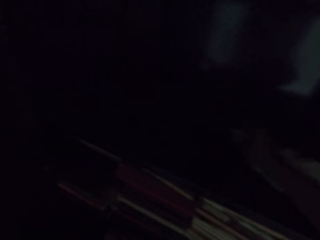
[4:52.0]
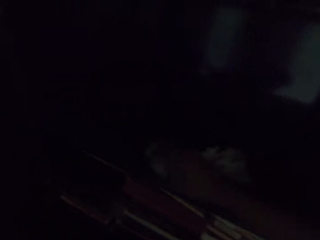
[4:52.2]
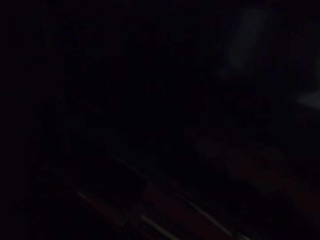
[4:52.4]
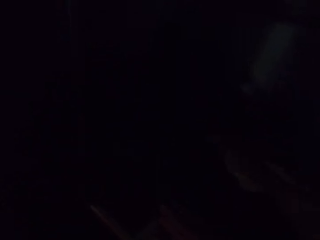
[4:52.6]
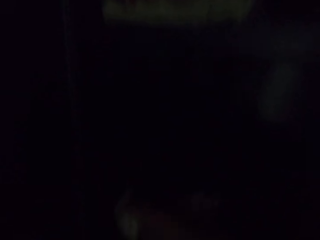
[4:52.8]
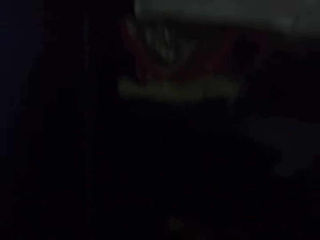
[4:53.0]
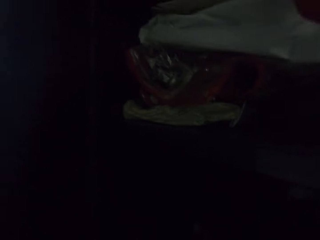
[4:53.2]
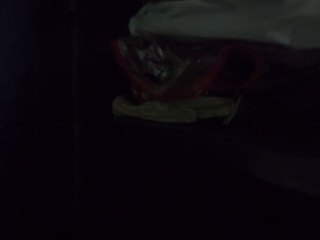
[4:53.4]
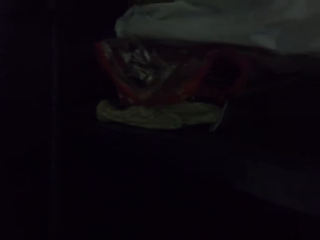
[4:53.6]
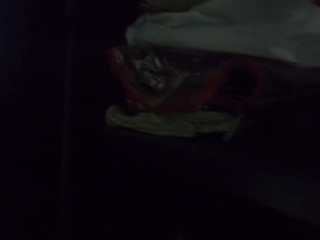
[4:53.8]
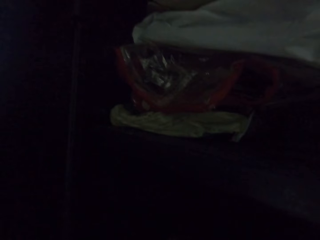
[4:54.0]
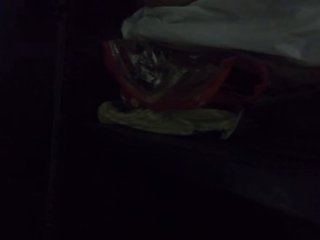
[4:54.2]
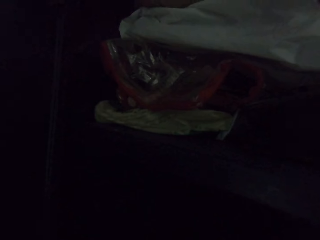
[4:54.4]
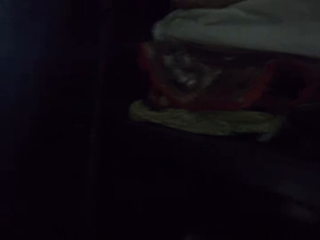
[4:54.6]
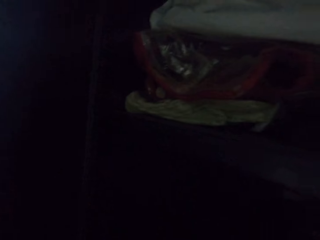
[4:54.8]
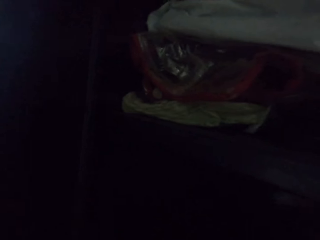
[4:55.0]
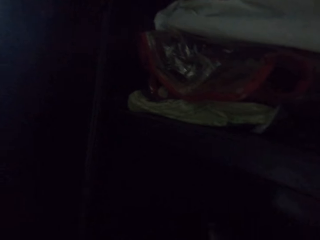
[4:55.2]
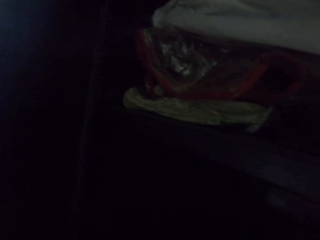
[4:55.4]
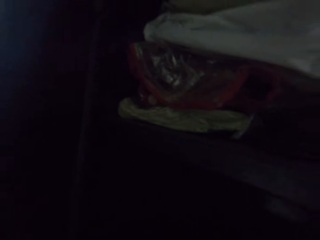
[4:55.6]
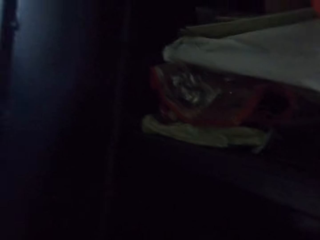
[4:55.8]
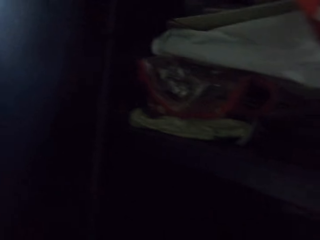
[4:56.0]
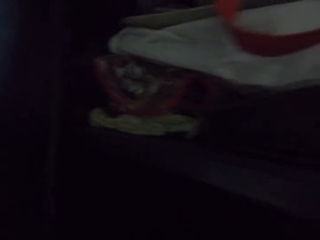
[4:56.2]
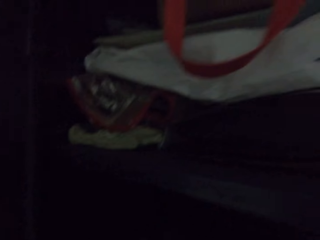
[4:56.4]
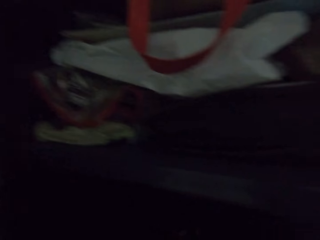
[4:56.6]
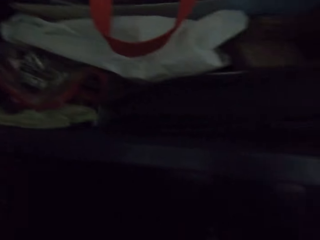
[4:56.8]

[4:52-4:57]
The camera wearer wipes the cupboard using a rag.

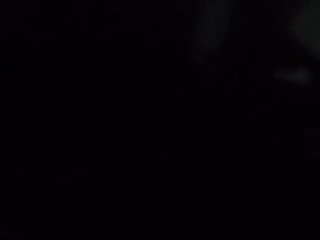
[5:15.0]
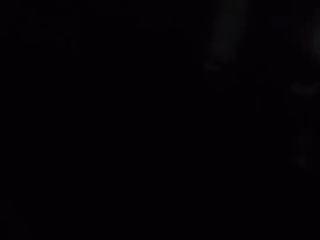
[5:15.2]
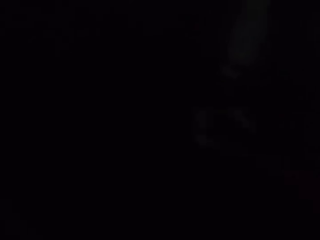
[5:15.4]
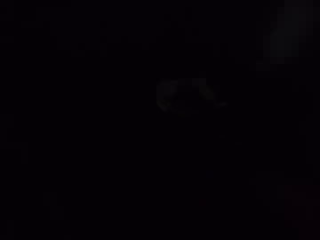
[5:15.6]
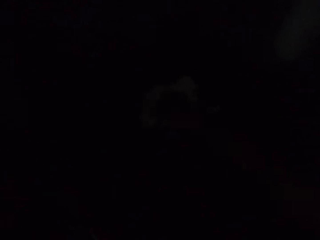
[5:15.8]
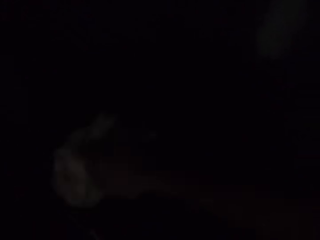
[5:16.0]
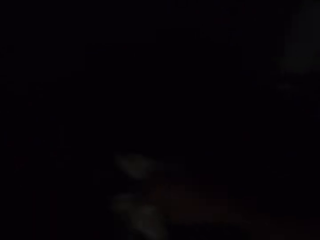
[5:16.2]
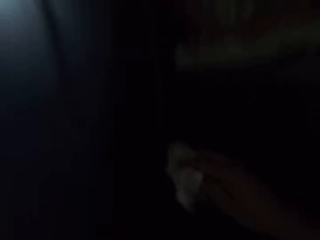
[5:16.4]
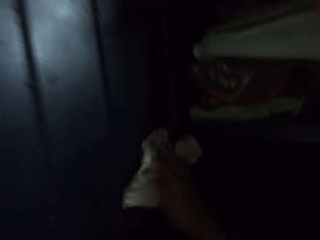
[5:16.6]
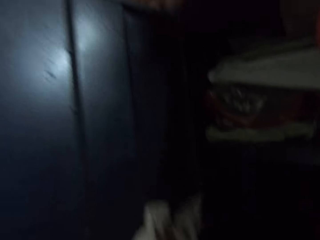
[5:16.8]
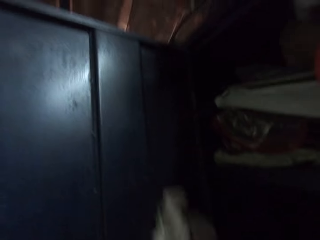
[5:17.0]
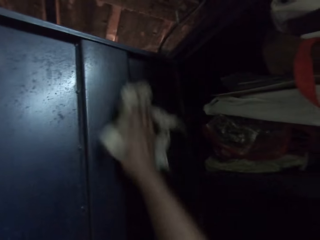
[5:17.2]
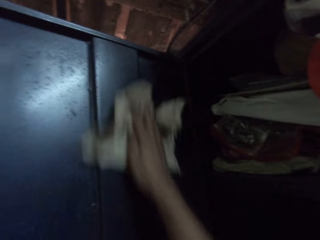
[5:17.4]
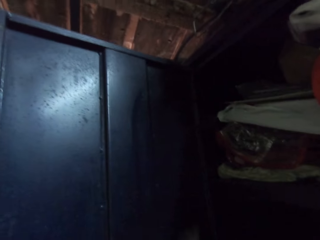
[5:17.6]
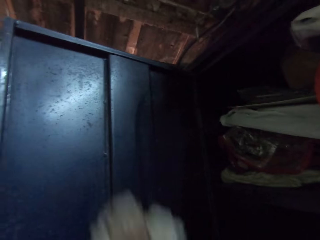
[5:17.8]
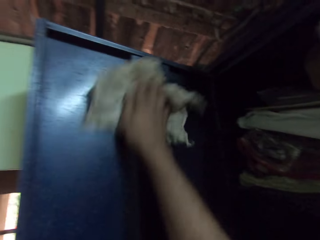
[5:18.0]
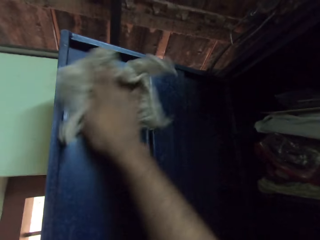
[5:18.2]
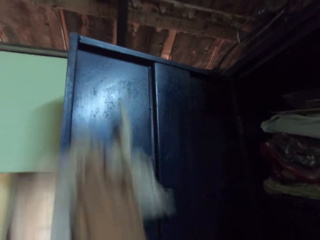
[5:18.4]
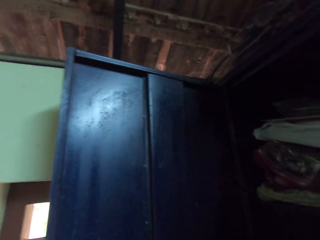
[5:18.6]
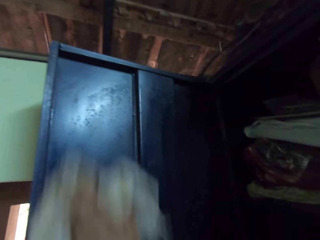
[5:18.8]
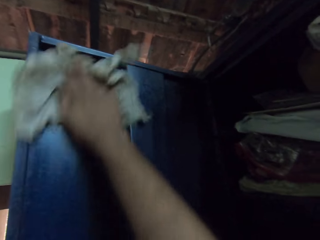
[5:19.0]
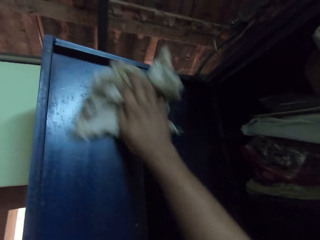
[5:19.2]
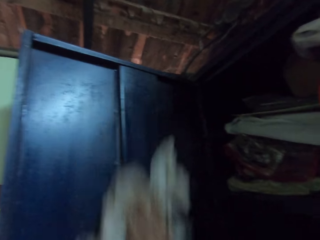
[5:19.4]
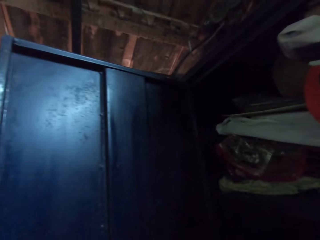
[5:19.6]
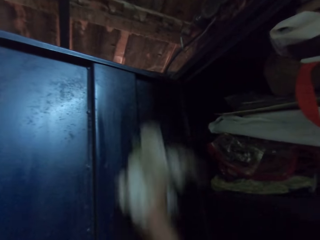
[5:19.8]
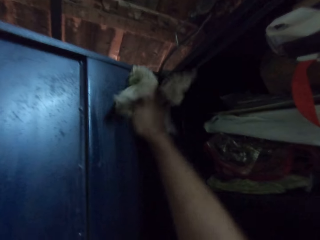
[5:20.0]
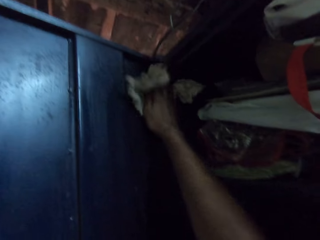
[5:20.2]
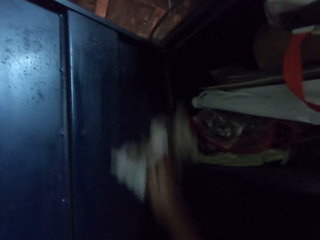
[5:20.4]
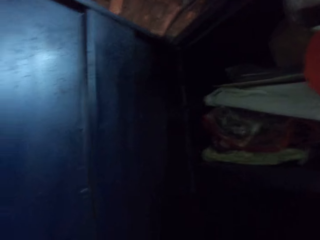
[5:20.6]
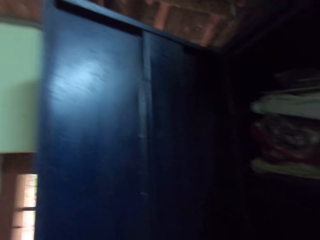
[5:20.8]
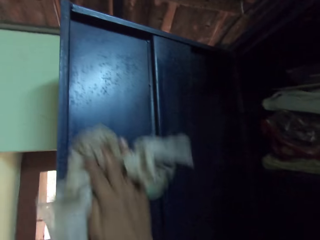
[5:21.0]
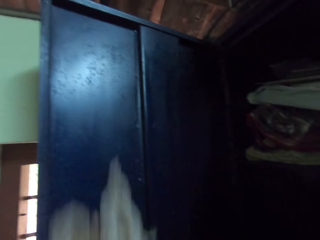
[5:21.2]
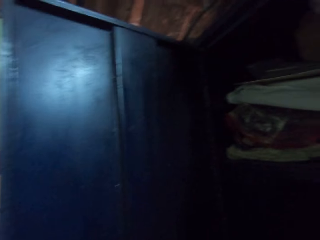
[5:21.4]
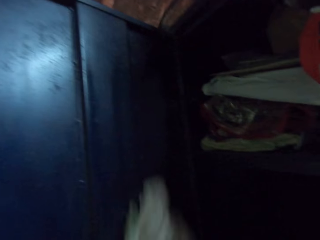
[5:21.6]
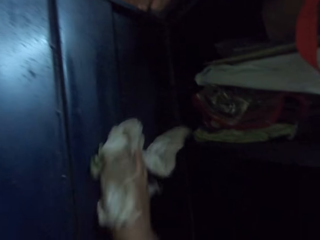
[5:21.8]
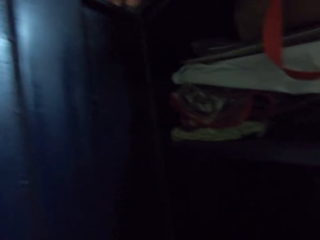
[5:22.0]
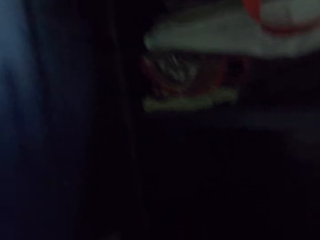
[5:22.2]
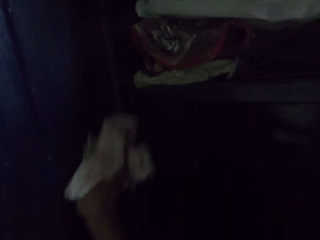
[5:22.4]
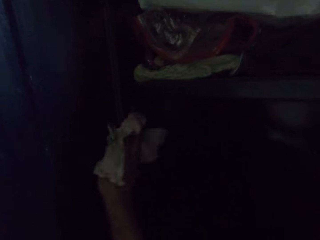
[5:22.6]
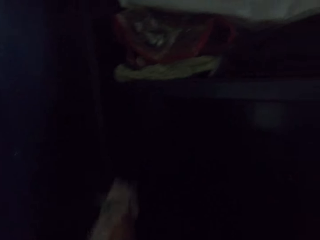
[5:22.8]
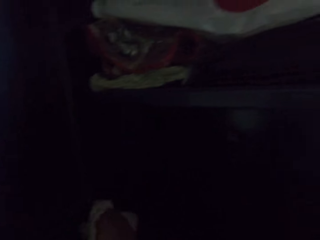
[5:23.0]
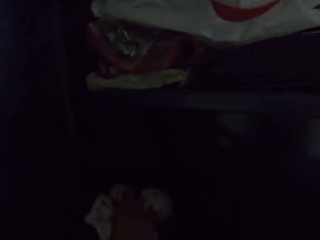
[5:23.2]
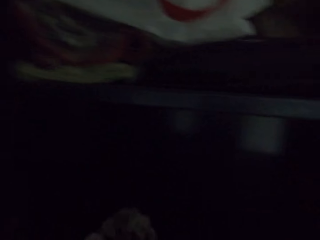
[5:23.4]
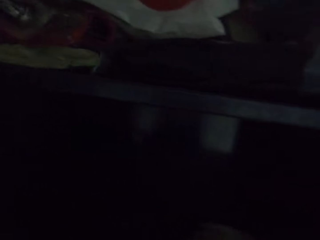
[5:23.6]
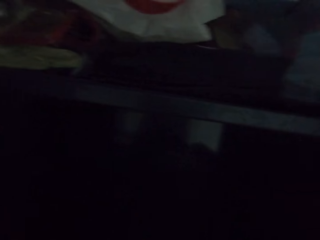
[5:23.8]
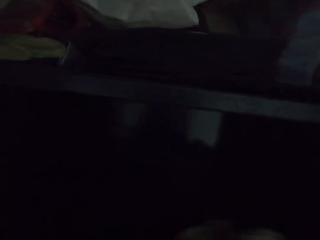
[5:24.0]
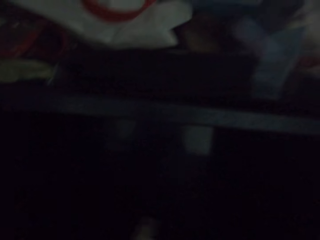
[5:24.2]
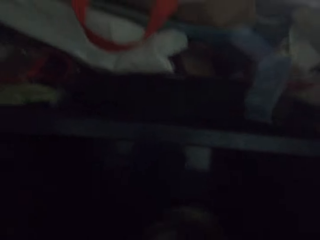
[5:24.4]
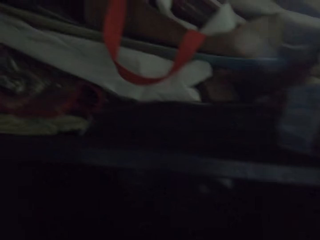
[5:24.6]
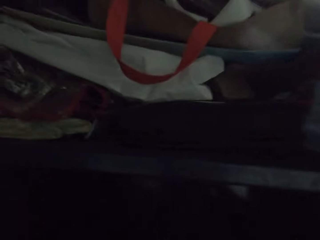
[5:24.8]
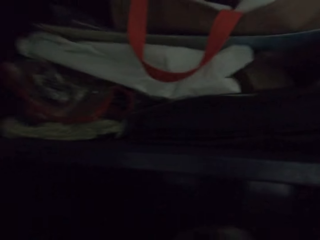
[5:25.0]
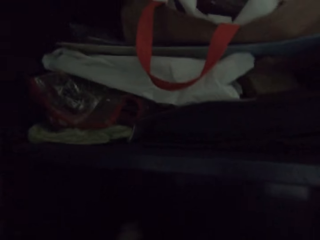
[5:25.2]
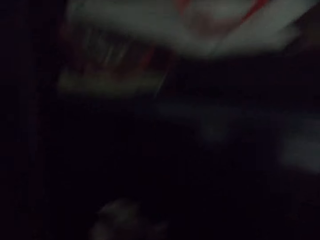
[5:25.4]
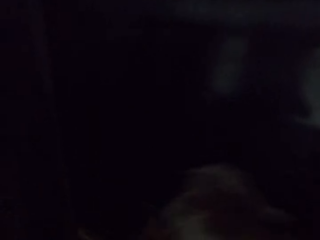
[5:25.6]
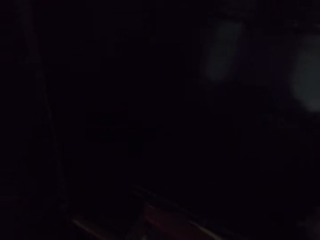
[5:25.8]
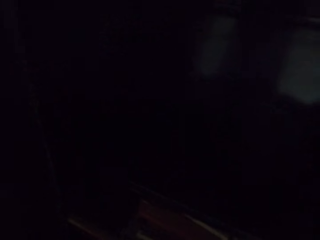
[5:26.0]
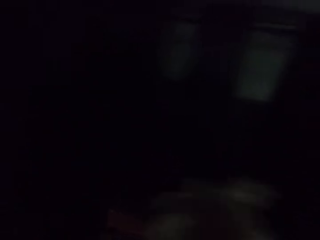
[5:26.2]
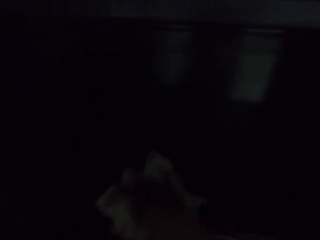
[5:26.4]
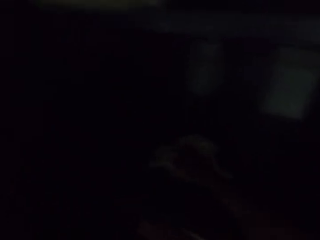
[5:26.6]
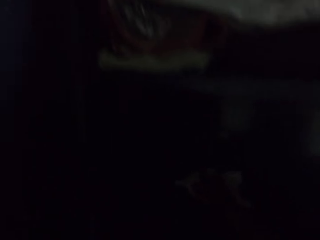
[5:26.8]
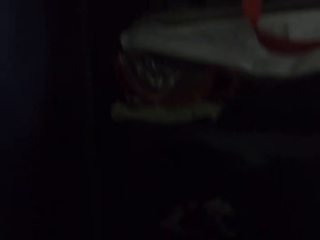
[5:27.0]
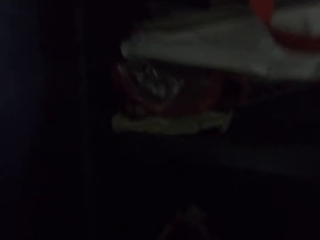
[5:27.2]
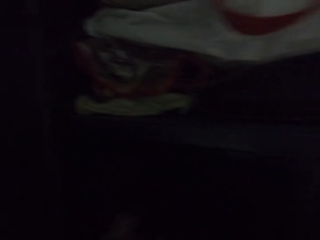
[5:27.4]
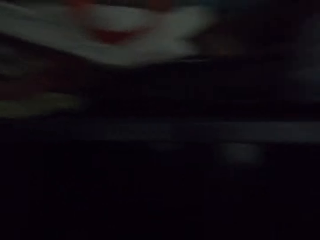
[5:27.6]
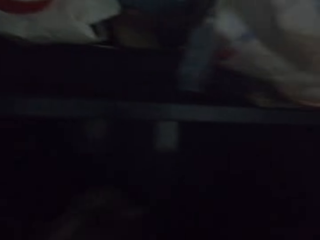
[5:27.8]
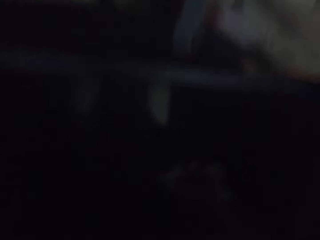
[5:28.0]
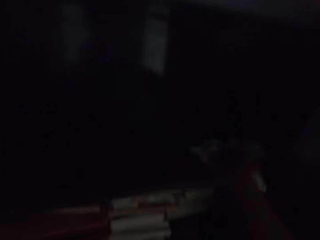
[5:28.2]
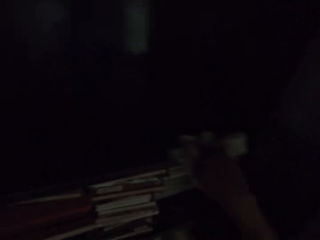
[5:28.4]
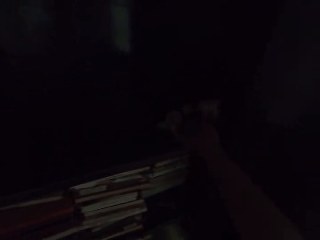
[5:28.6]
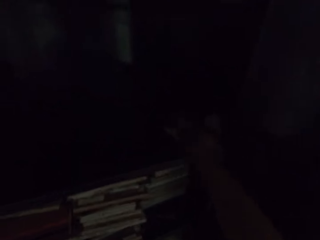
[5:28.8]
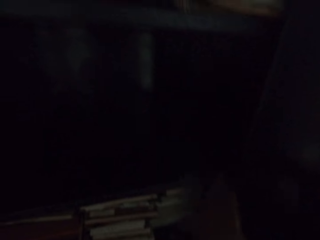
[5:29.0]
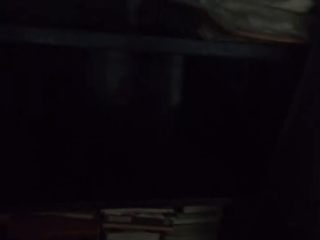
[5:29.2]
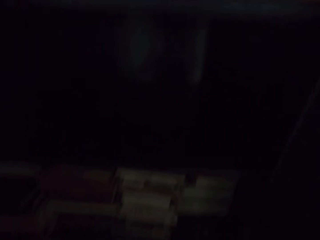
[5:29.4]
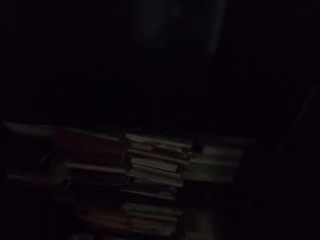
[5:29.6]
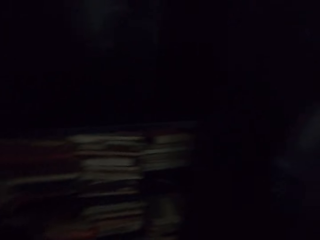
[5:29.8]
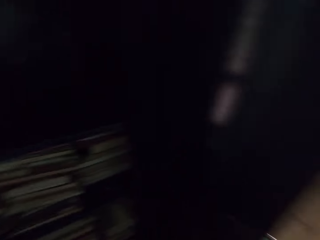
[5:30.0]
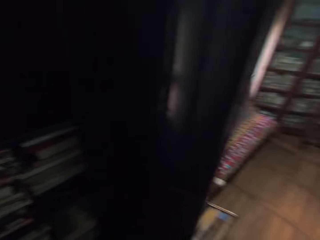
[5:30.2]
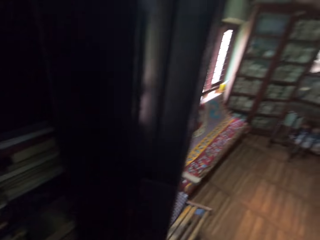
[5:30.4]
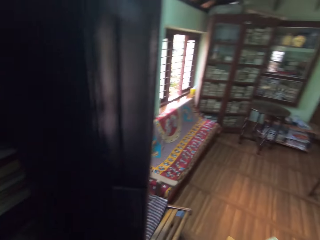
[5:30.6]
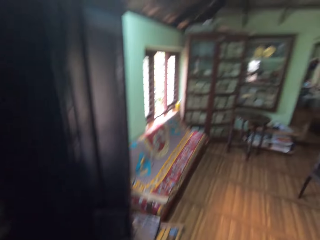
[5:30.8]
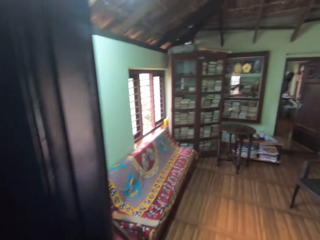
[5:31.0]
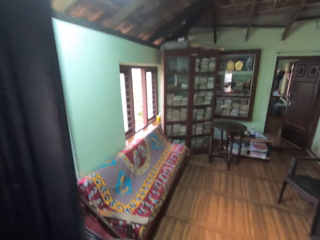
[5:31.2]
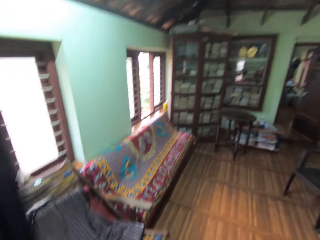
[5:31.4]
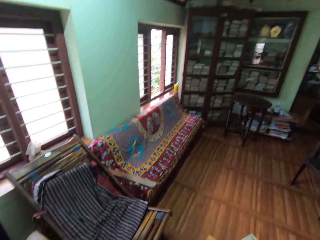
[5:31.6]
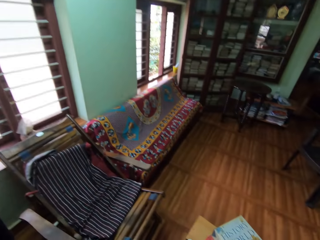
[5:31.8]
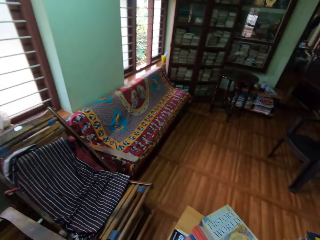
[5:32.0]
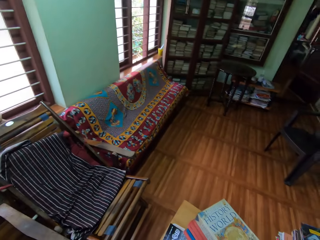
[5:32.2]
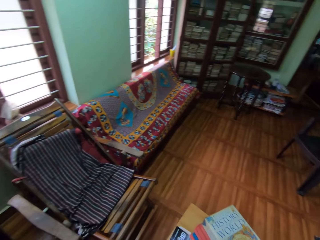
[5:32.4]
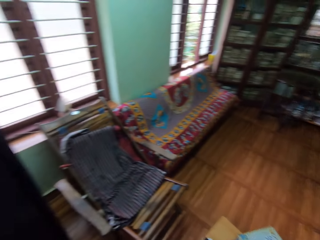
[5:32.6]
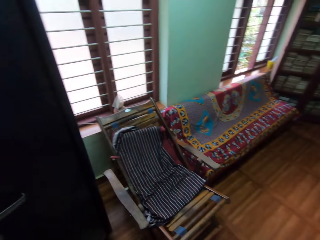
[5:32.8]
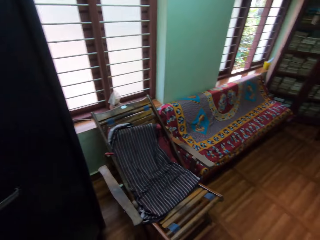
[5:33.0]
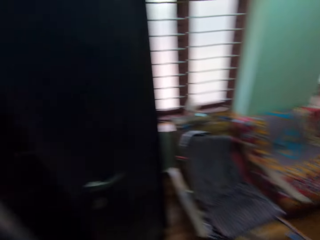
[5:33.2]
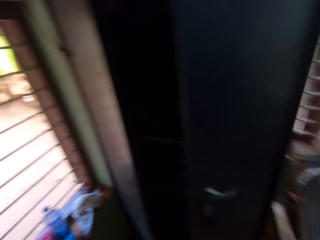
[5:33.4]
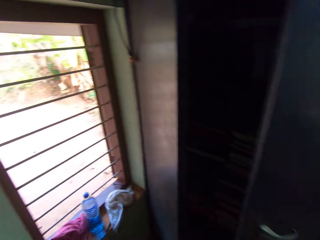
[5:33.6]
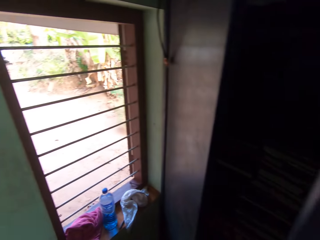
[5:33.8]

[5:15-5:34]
The camera wearer cleans the shelf lid with the towel in her right hand. She stares at the floor.
